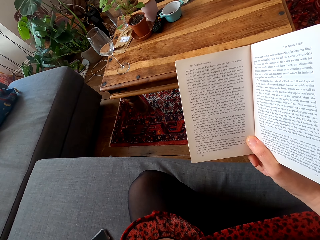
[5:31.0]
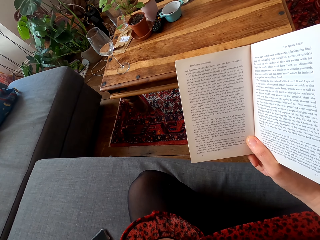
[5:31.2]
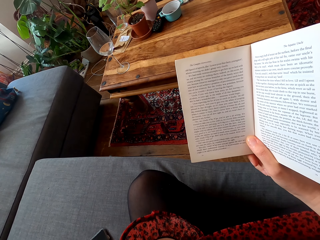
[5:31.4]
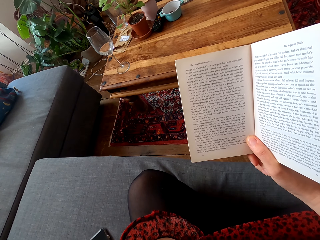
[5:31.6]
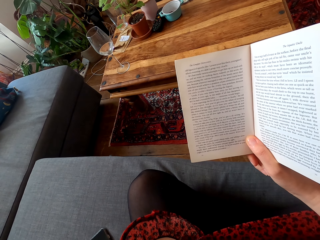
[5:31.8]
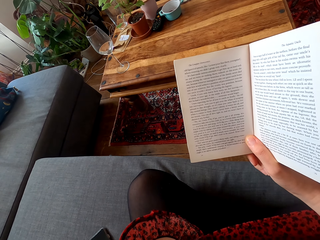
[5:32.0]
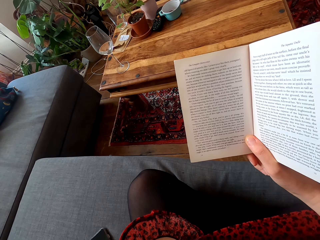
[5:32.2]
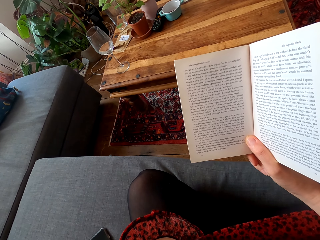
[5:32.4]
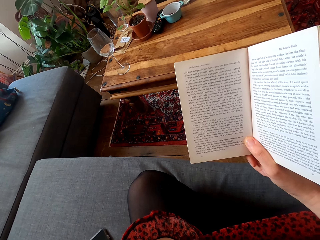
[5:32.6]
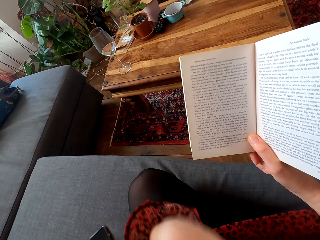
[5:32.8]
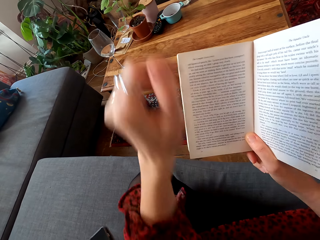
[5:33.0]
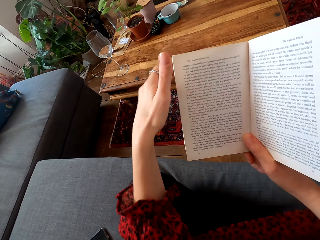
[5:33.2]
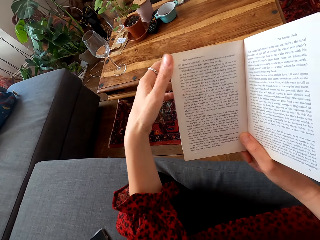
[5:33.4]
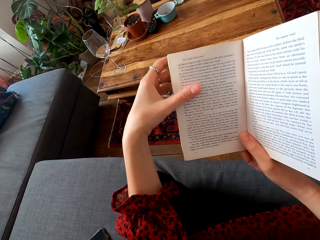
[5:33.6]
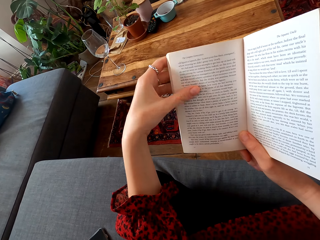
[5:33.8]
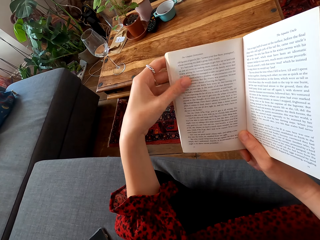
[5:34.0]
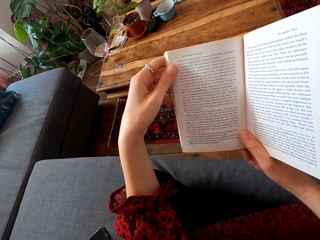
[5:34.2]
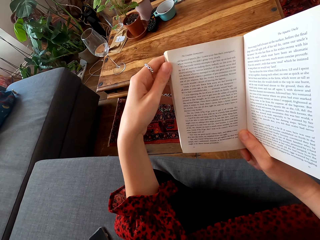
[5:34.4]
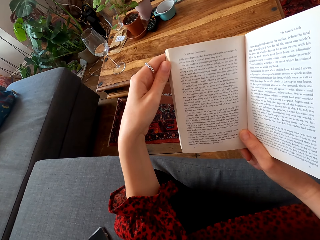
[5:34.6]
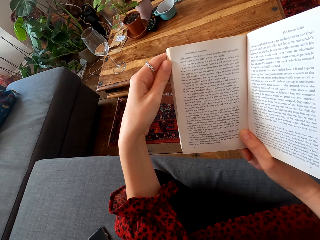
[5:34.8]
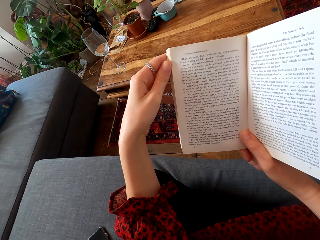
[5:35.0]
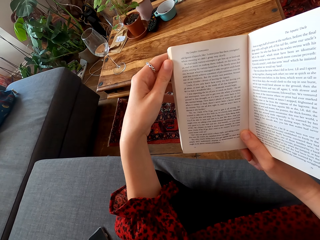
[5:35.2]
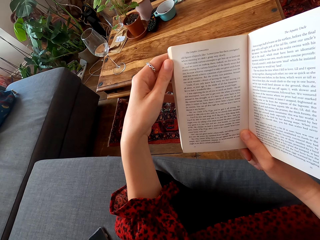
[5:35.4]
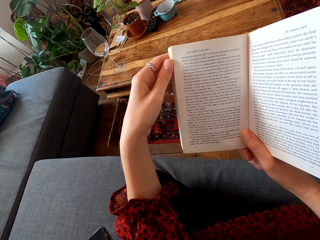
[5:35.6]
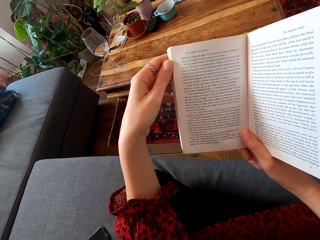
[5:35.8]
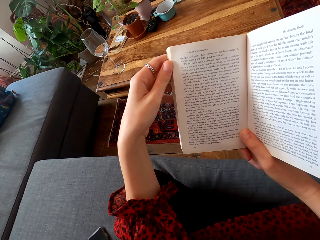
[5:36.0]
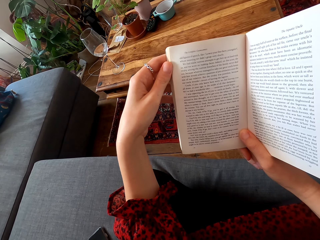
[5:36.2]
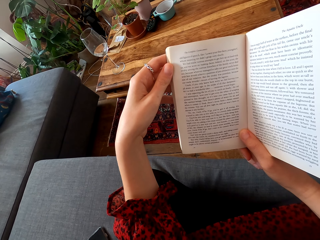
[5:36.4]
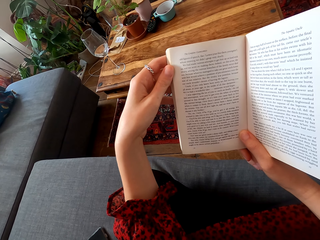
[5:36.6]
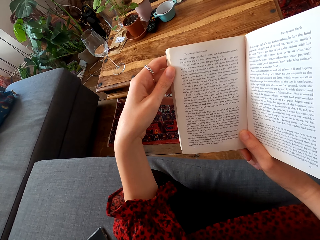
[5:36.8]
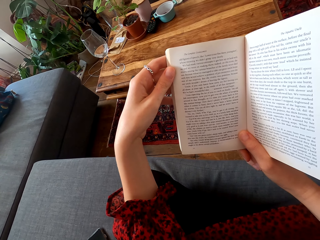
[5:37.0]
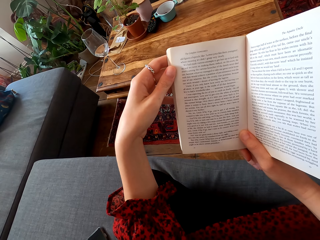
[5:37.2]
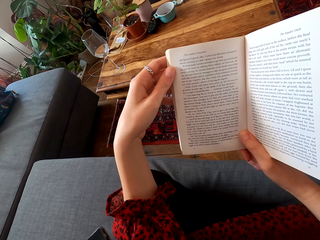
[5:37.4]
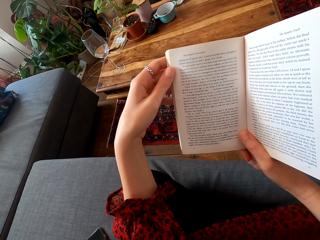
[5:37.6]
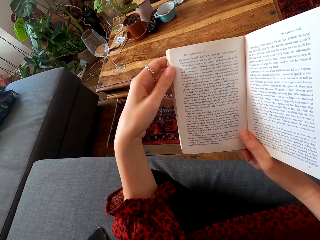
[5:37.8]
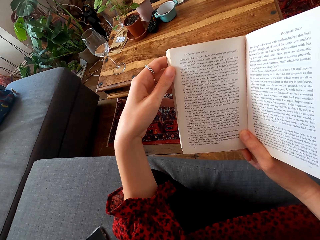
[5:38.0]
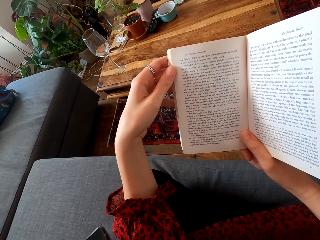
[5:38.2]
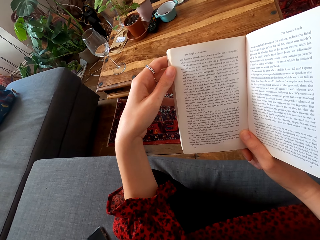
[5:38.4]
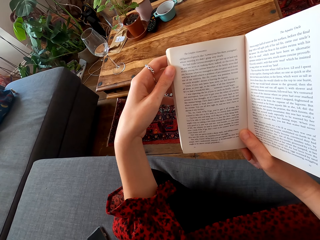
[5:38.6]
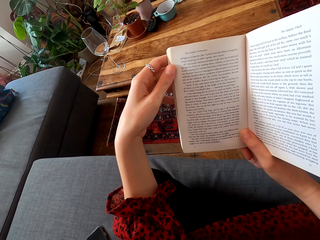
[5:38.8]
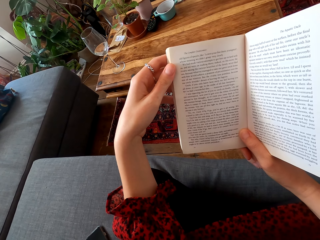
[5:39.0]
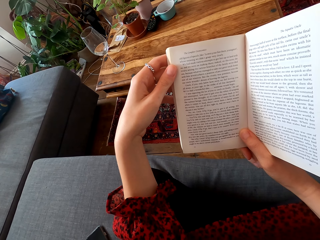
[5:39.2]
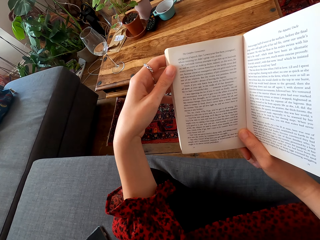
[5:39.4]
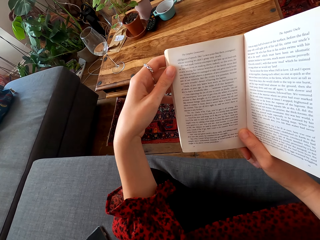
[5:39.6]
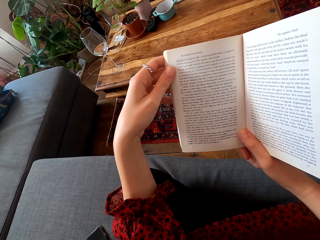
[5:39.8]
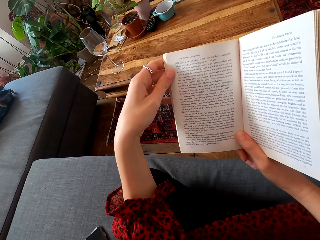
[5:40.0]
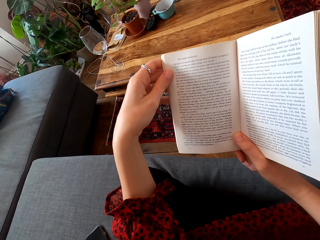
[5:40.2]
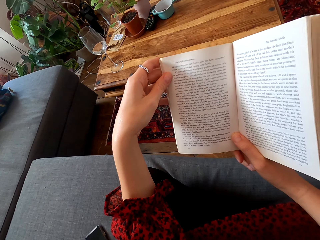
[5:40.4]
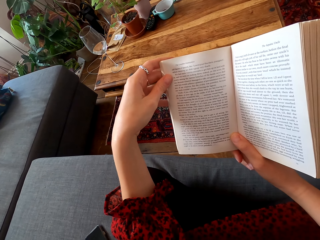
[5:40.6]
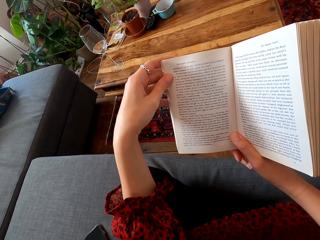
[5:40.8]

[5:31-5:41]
The camera wearer holds the book with her left hand.

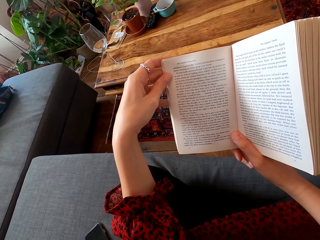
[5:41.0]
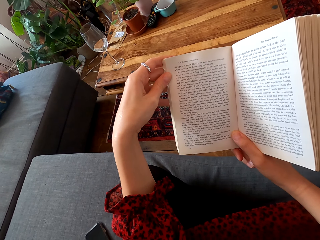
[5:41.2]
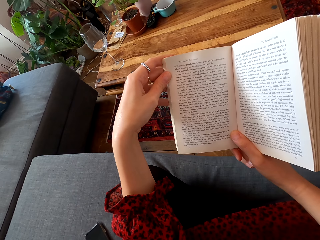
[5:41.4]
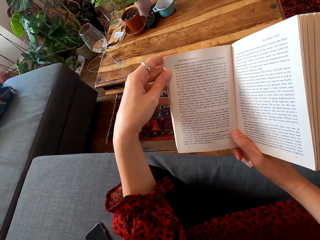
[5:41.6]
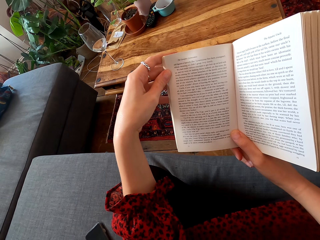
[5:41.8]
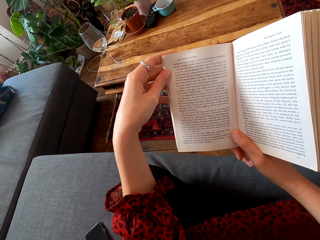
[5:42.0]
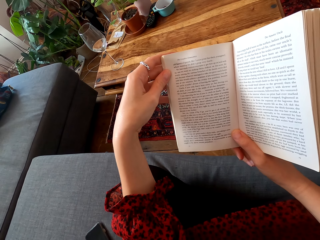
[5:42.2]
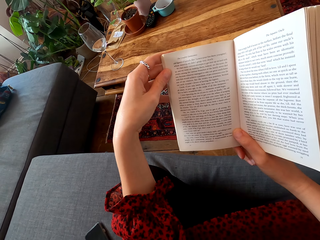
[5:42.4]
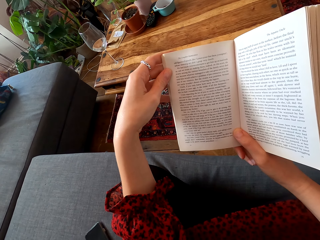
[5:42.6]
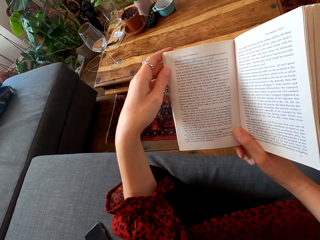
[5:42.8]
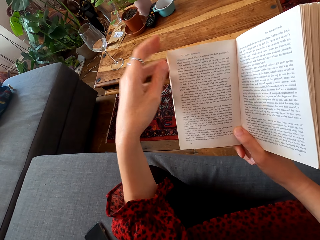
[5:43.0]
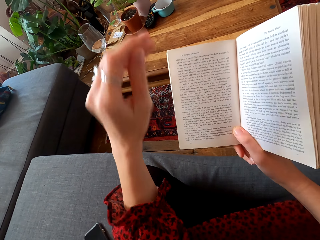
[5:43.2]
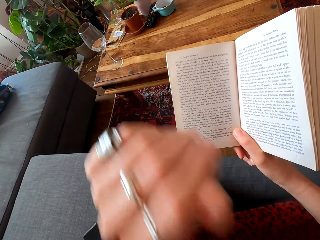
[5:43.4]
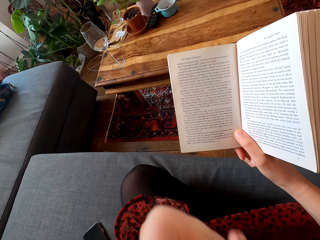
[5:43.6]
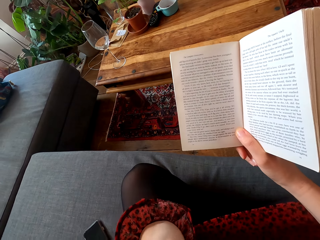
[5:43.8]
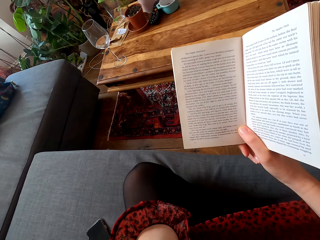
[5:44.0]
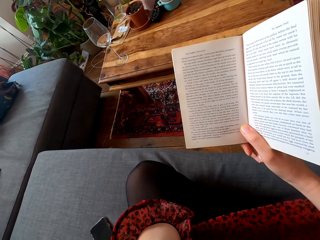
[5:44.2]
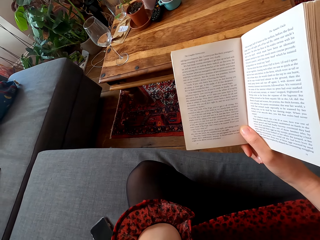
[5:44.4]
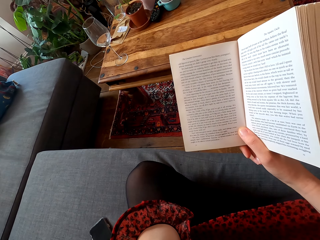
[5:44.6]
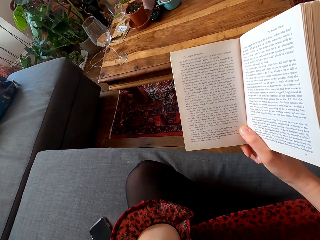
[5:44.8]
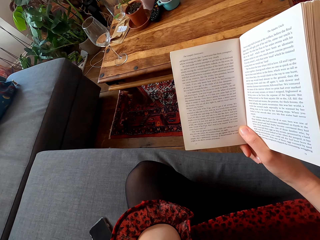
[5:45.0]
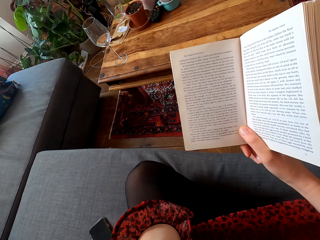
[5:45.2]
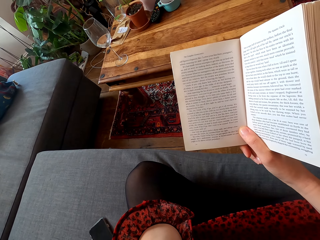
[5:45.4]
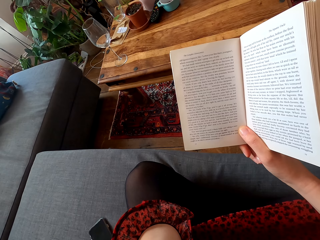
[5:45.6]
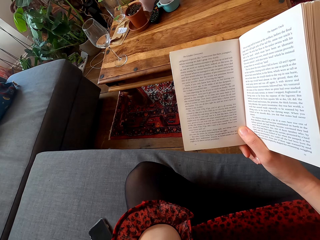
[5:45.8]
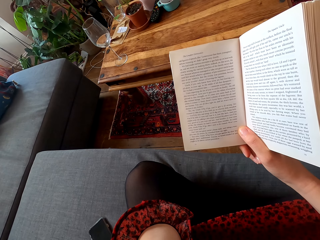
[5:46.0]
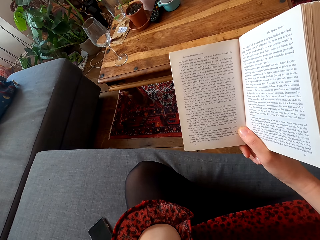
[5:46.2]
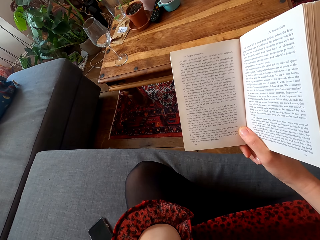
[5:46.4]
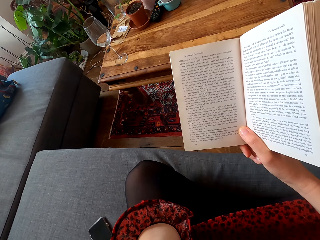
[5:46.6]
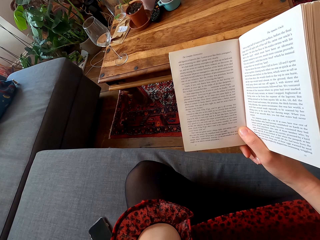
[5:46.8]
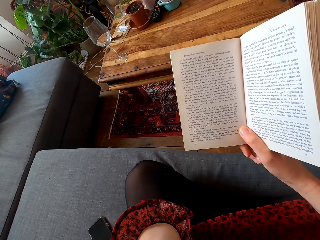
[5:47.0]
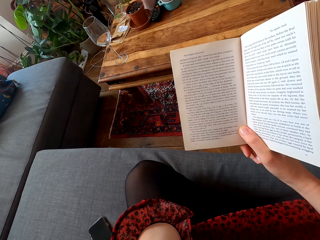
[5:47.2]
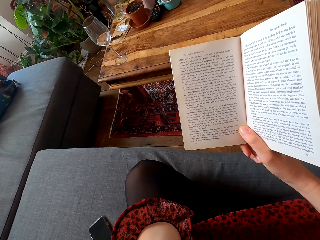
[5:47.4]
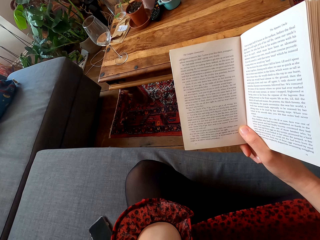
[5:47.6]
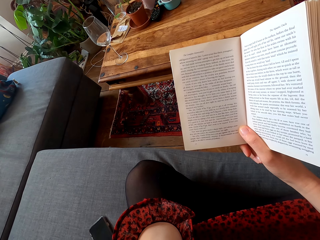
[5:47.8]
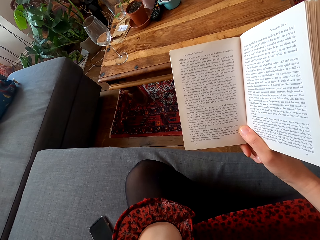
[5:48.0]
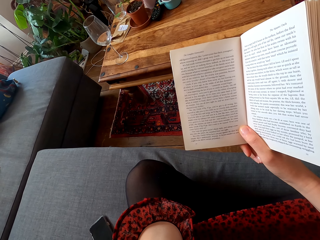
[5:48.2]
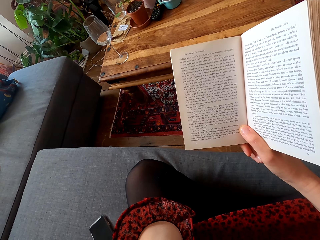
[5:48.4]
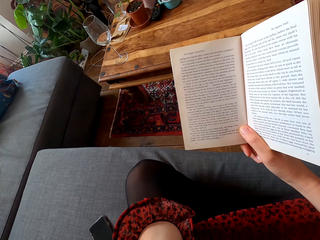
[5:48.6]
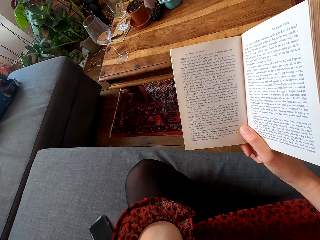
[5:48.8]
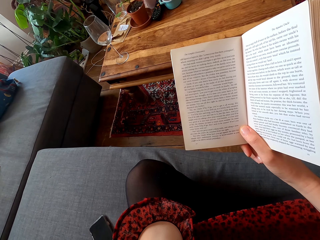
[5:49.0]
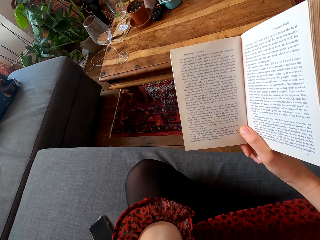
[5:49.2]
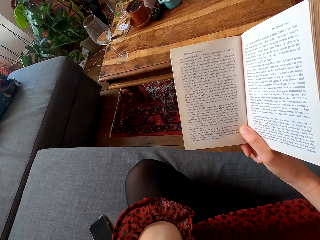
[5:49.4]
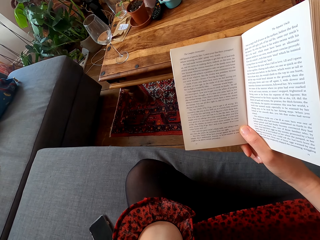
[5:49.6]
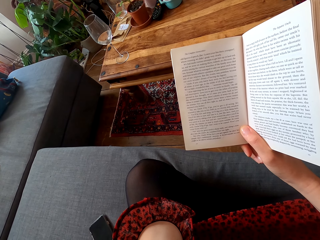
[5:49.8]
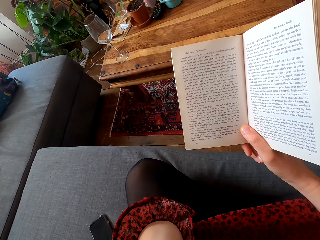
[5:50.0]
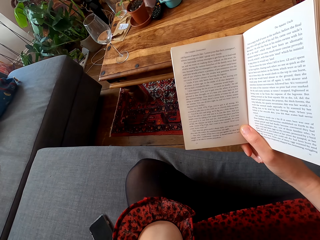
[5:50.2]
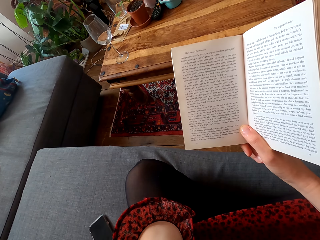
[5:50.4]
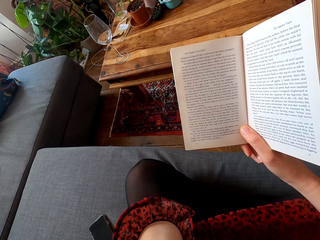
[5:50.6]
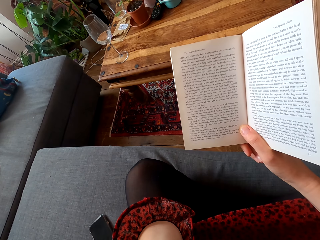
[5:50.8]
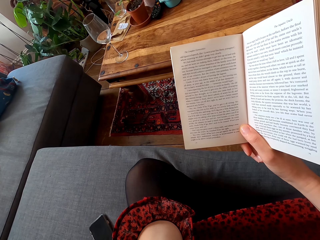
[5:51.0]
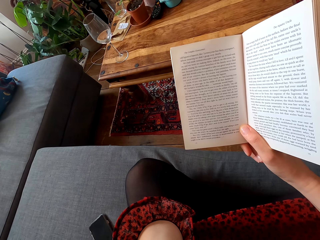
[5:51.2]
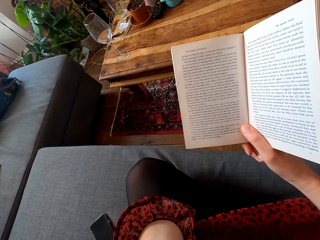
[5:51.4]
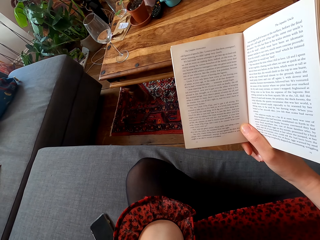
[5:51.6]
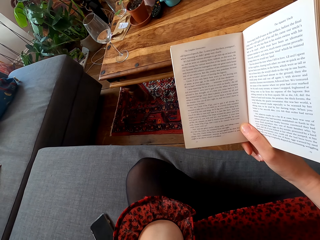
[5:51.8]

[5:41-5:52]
The camera wearer touches the face with the left hand. They do something. They read the book.
